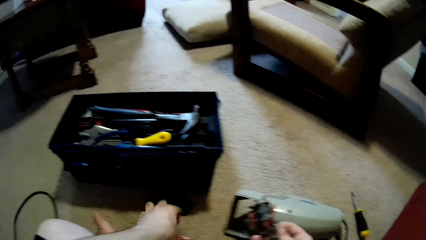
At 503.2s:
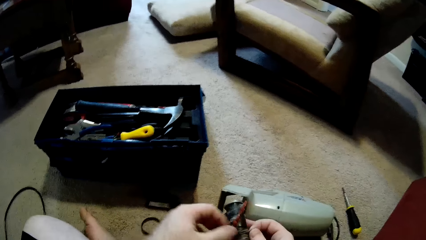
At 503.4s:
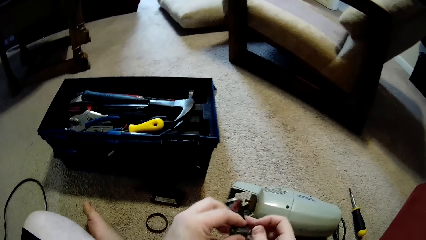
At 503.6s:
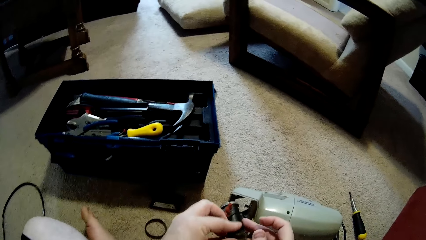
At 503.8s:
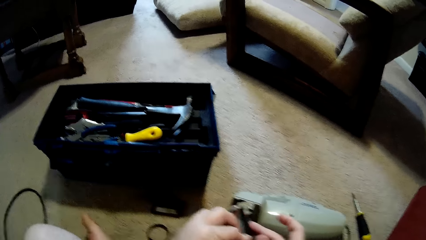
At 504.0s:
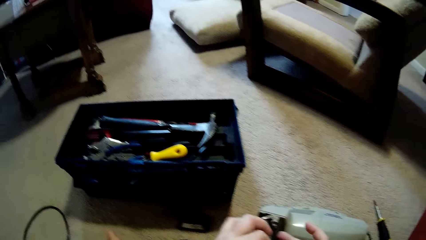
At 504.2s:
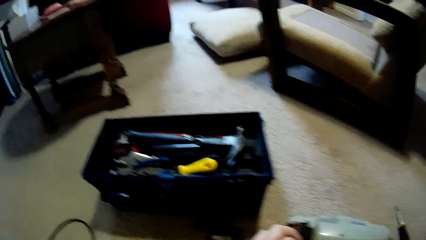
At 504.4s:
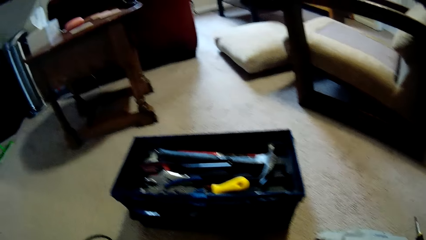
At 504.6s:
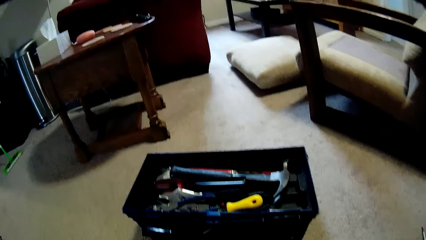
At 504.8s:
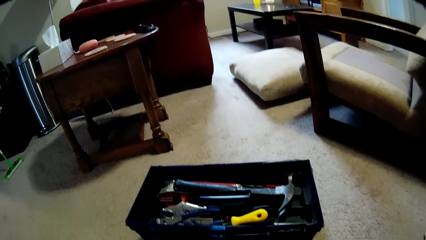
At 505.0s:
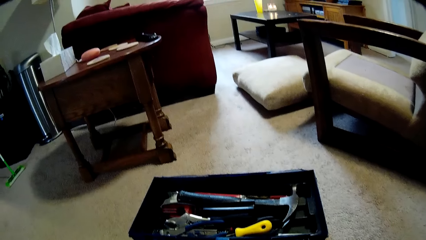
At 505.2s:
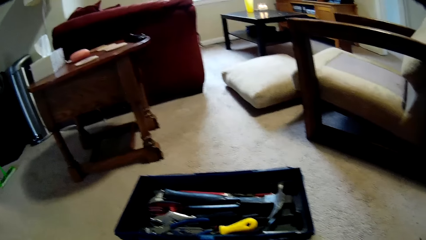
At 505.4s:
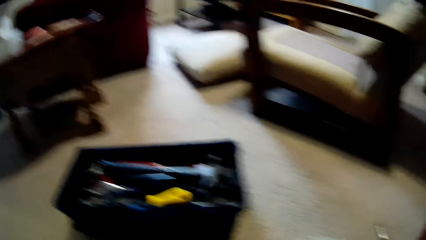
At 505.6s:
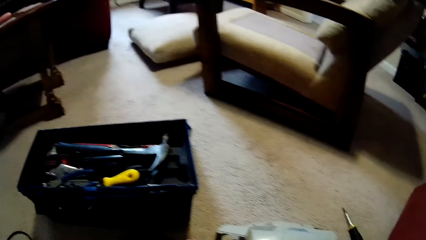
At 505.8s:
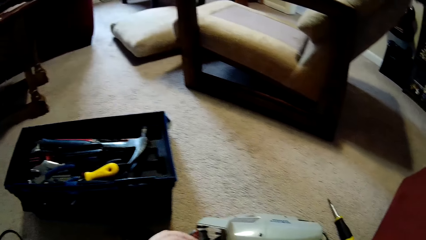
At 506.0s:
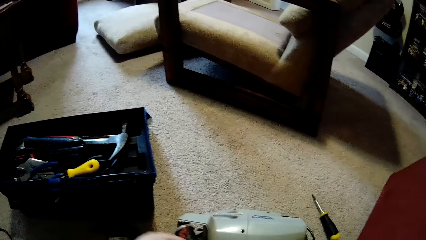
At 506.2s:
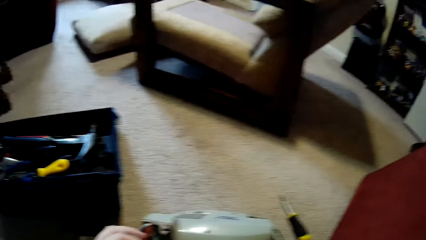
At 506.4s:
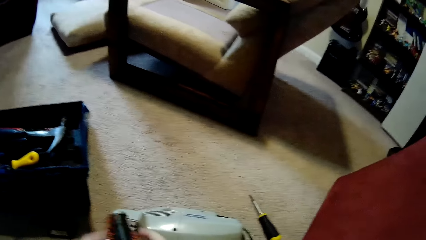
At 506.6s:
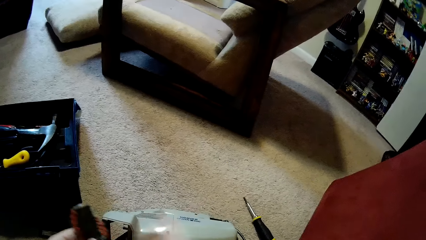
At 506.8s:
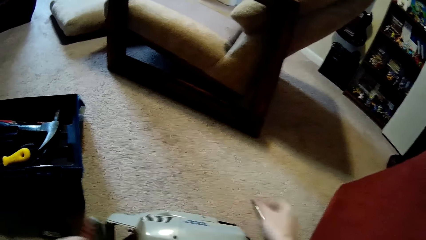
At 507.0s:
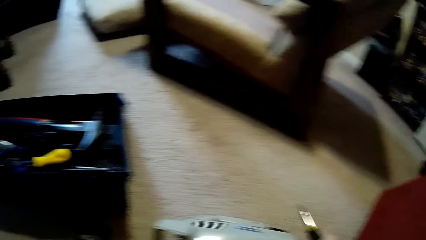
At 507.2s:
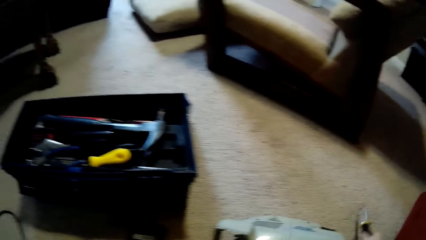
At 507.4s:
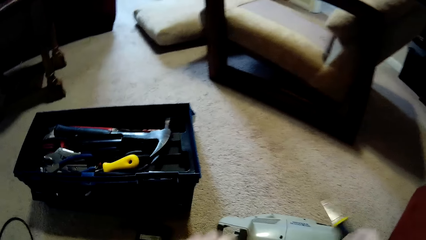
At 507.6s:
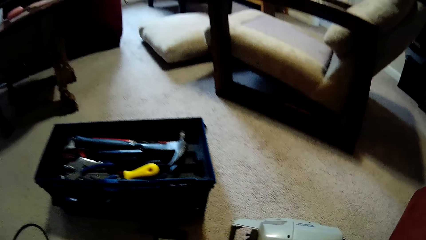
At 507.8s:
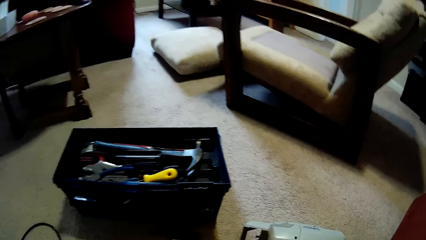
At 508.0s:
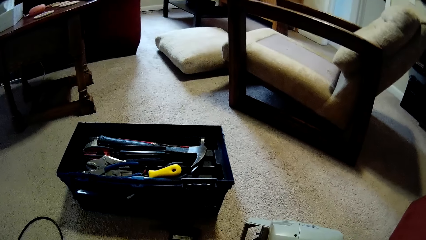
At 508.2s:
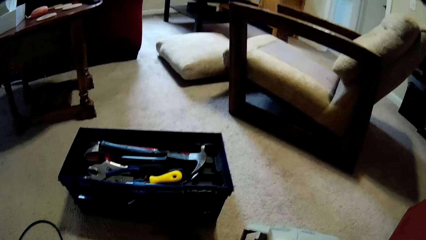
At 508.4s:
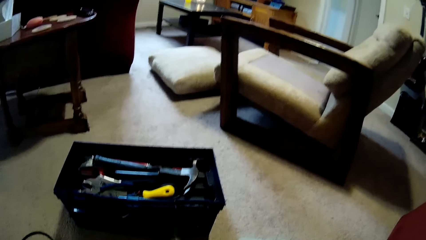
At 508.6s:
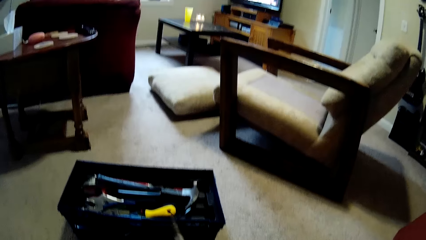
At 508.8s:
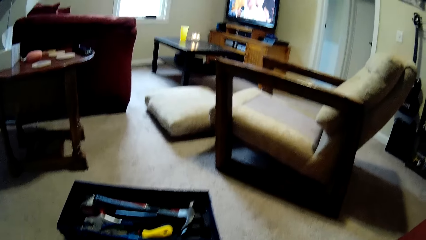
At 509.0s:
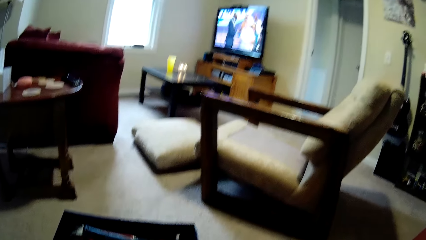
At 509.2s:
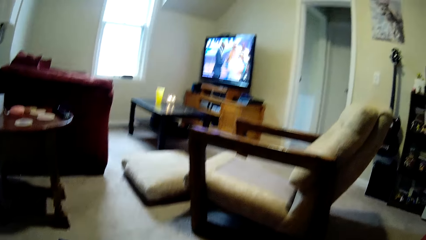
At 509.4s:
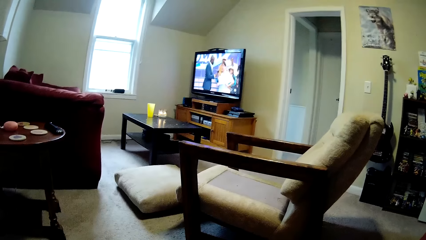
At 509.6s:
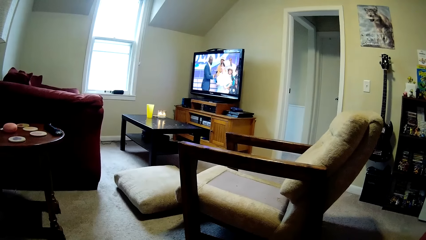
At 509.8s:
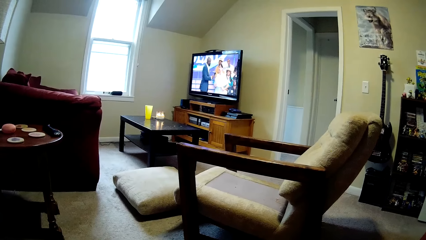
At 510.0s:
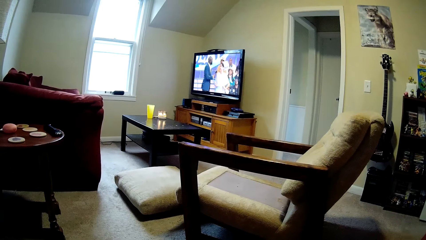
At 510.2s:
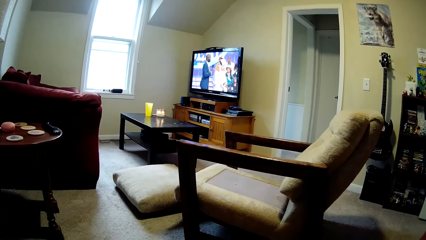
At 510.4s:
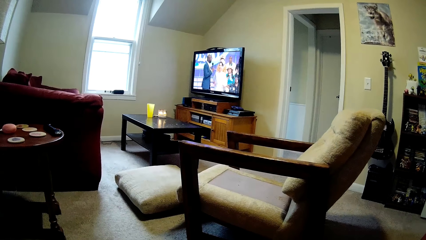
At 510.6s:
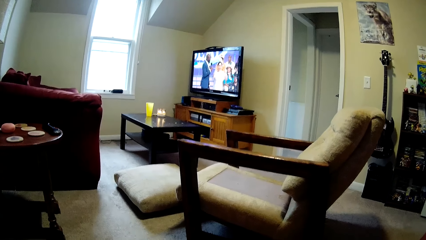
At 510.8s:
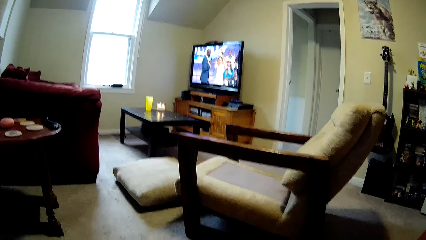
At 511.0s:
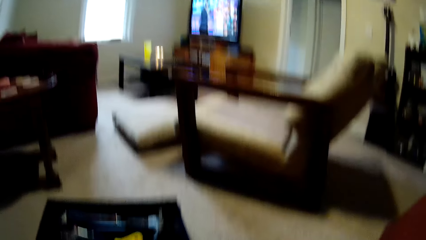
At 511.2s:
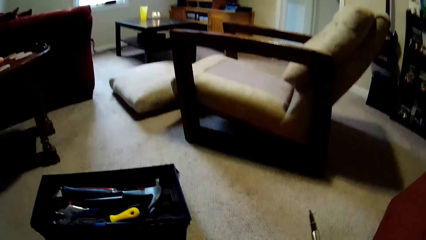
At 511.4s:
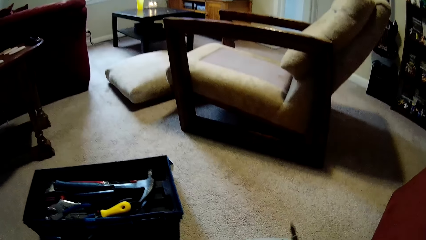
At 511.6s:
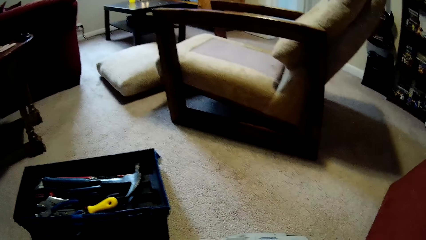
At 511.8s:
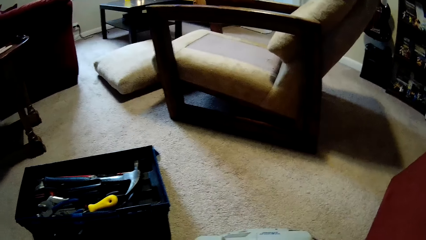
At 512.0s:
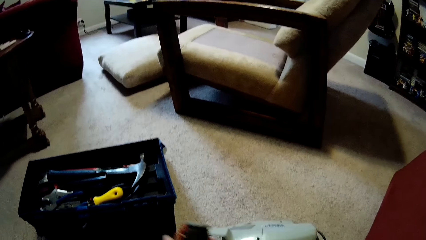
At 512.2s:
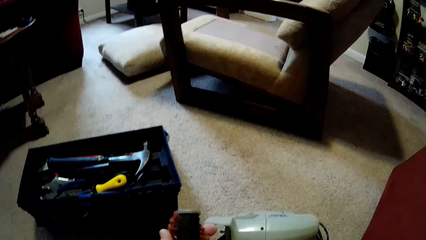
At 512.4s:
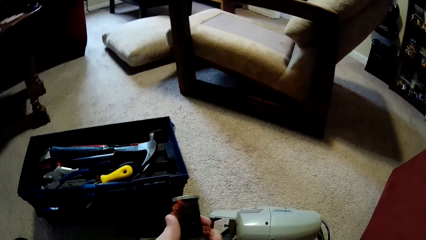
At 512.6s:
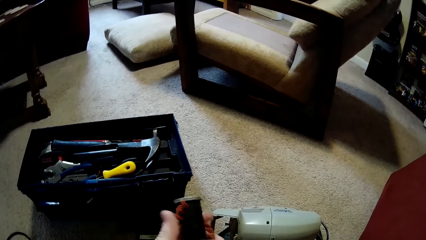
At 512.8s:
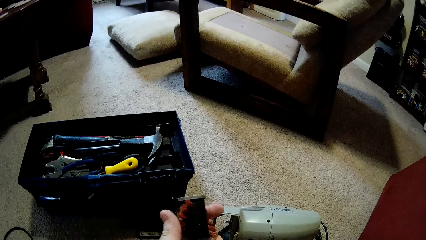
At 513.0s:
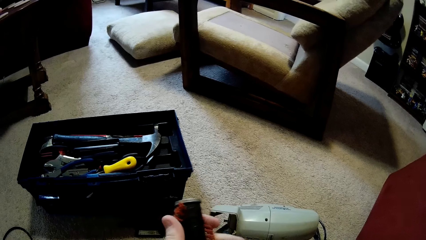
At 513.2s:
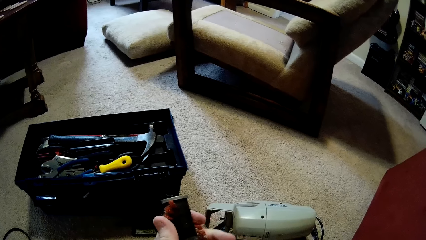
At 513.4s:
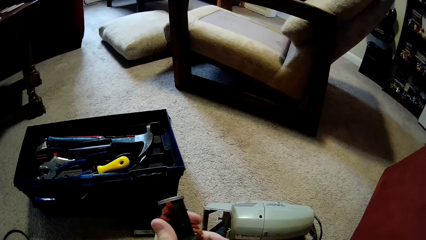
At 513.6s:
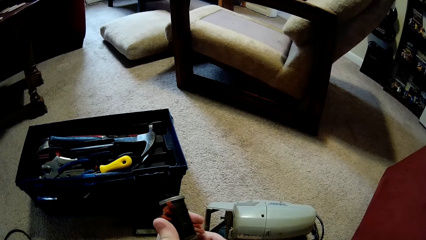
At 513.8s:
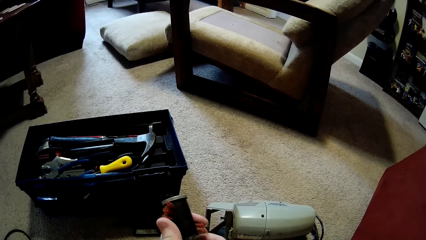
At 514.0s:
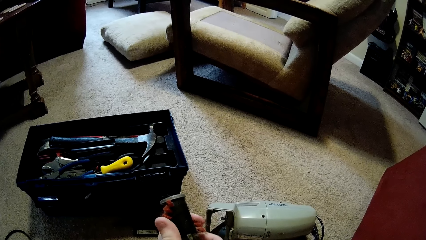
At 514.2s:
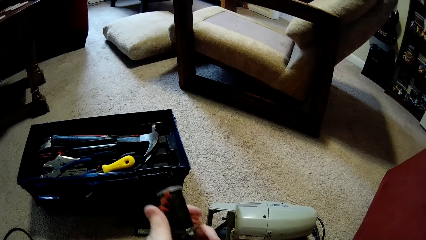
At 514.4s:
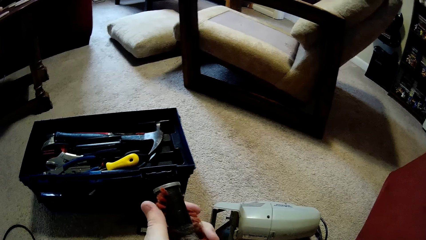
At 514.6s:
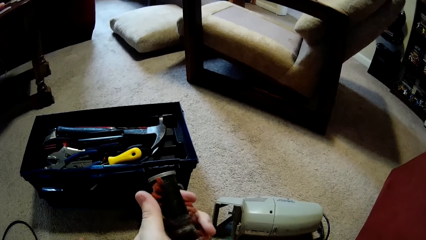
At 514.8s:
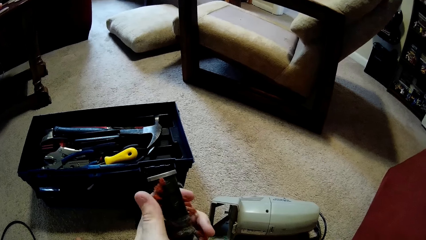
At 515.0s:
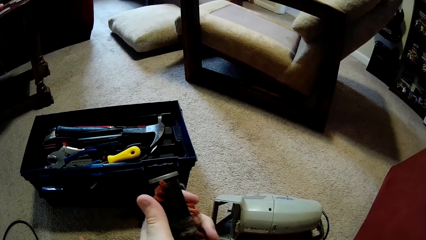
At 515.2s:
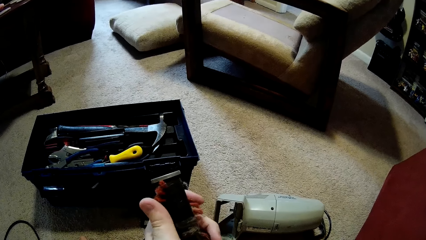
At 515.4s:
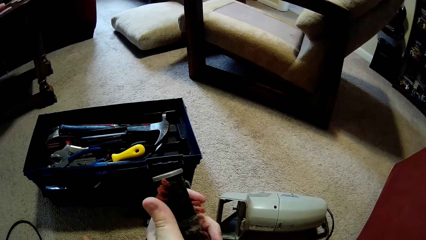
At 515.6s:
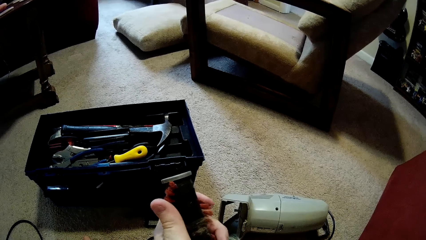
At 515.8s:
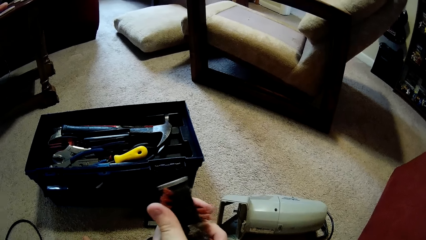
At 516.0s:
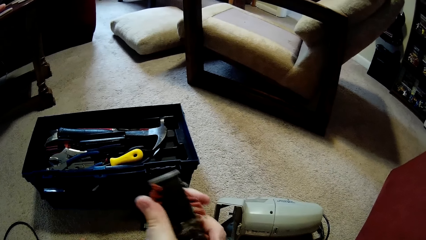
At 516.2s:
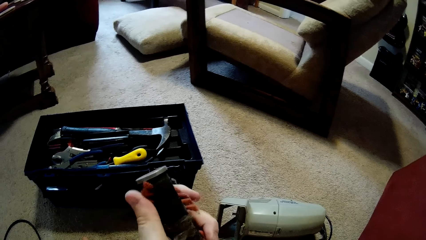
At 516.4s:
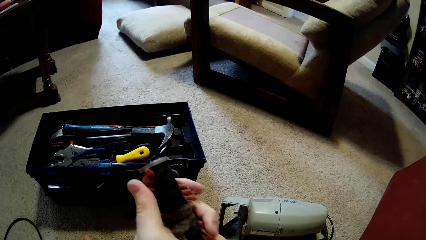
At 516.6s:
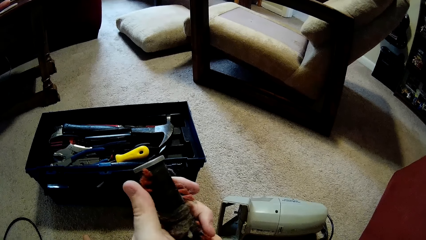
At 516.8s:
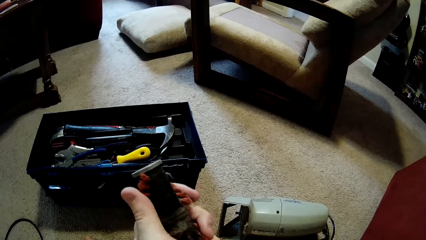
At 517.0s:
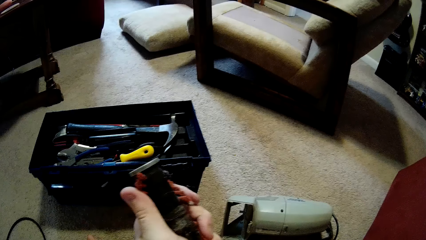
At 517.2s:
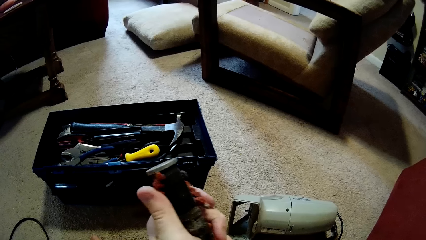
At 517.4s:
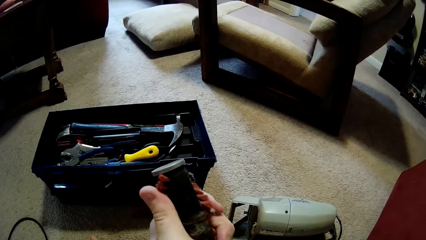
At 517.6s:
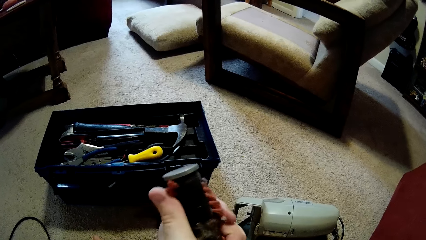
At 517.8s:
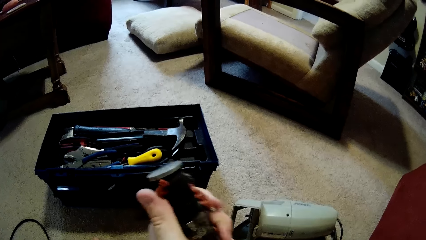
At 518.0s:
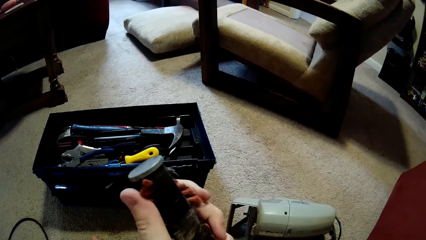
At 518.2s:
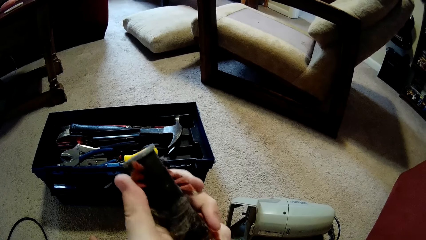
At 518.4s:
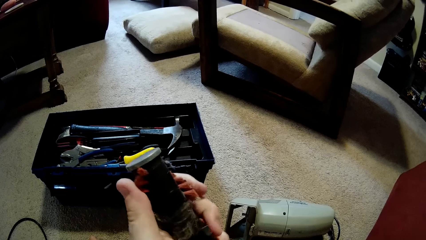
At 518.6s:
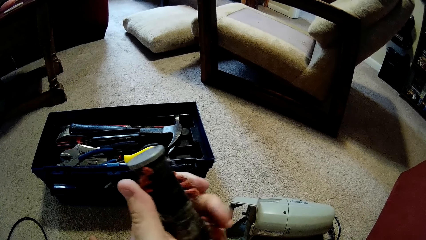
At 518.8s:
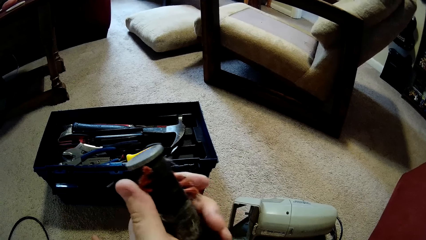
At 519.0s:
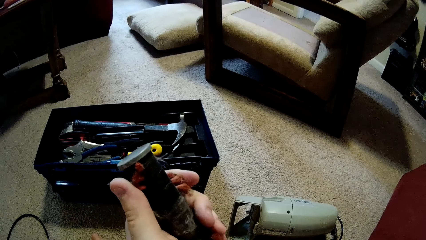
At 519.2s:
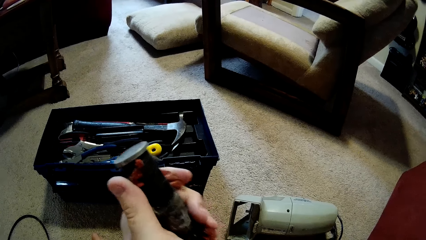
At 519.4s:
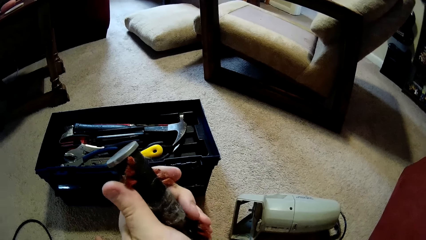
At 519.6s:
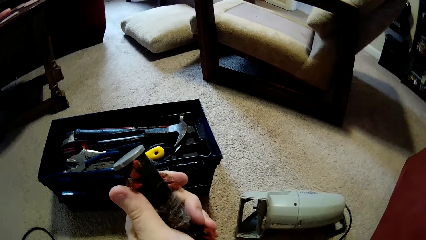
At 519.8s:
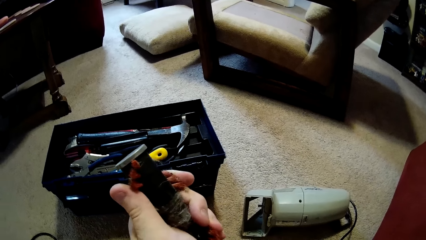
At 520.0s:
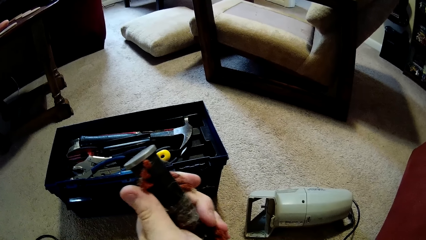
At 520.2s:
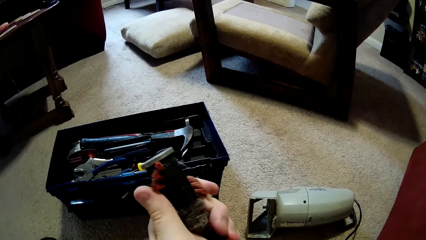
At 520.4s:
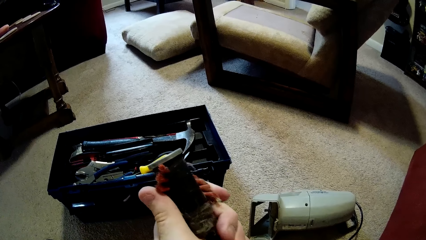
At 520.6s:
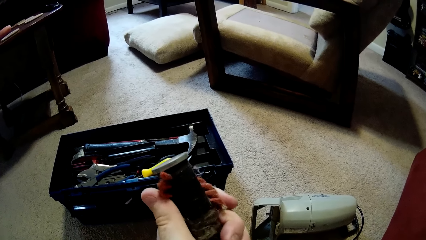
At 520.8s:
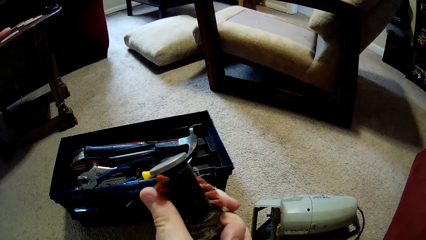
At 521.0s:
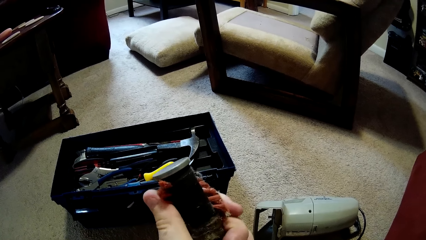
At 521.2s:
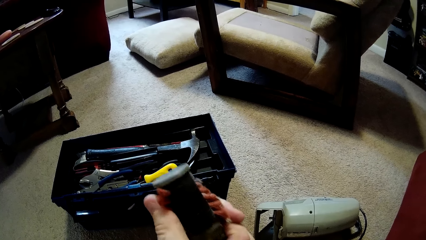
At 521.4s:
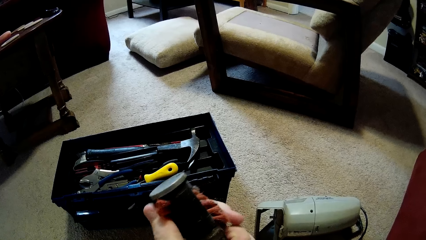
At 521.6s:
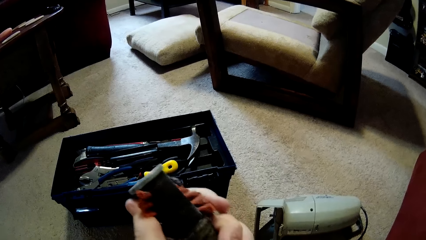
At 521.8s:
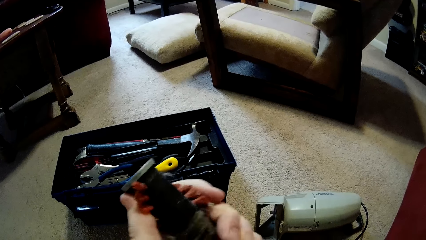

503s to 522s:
The camera wearer picks up the screwdriver. They look around. They fix the cleaning machine. They scrape off the dirt using the screwdriver.
